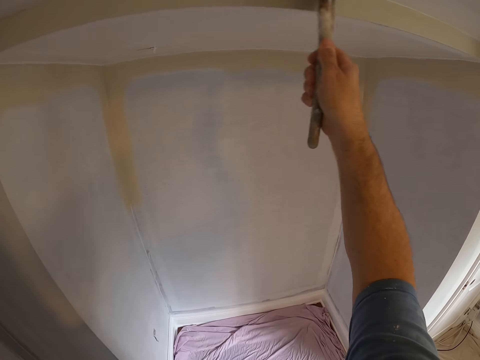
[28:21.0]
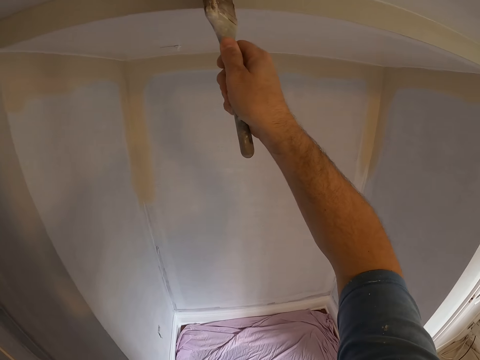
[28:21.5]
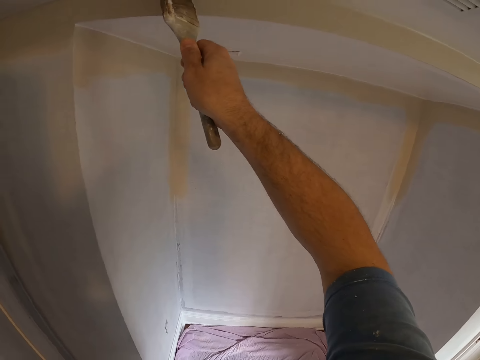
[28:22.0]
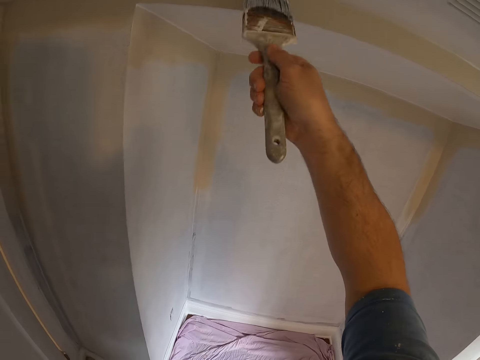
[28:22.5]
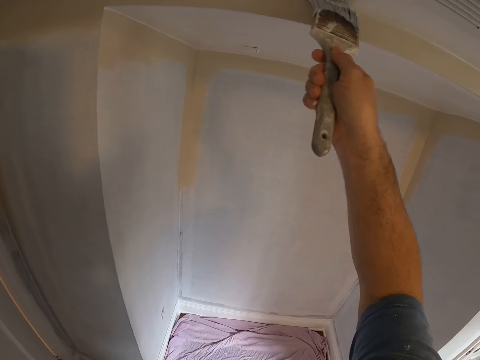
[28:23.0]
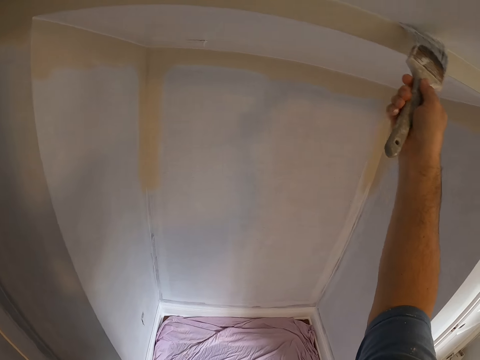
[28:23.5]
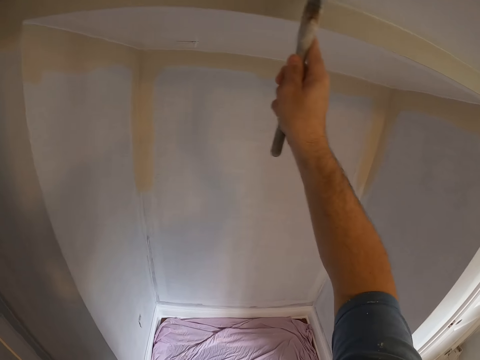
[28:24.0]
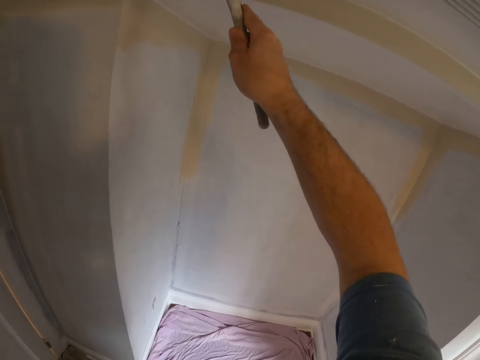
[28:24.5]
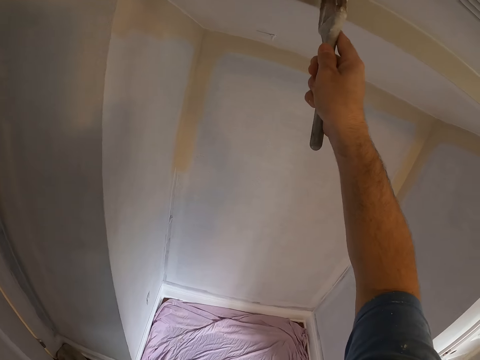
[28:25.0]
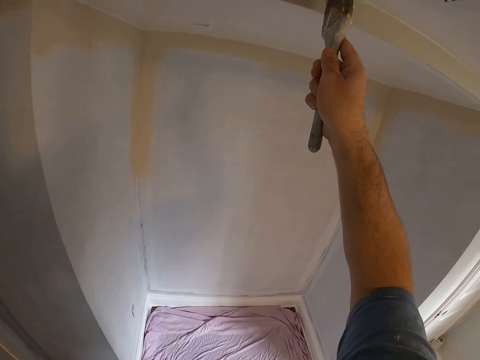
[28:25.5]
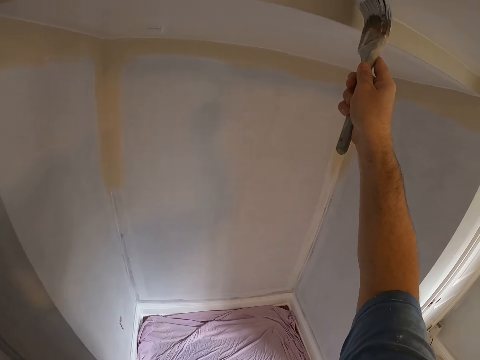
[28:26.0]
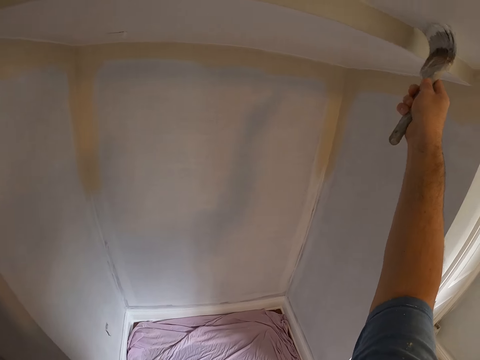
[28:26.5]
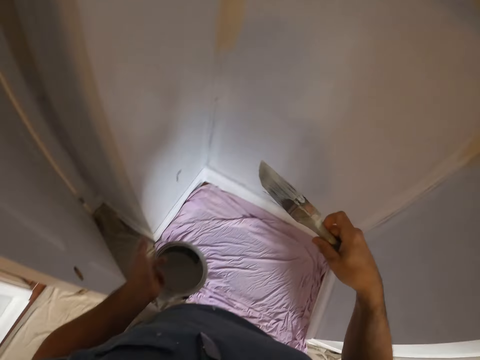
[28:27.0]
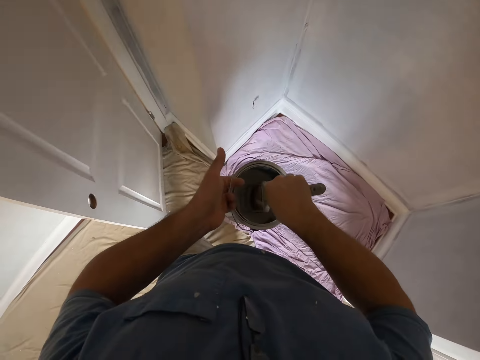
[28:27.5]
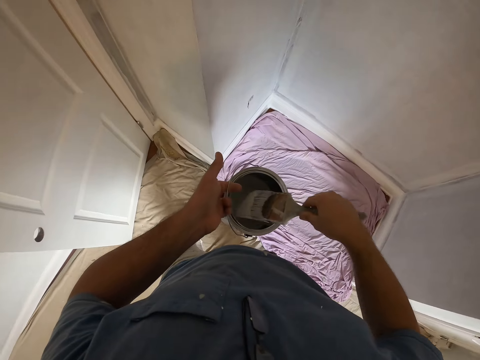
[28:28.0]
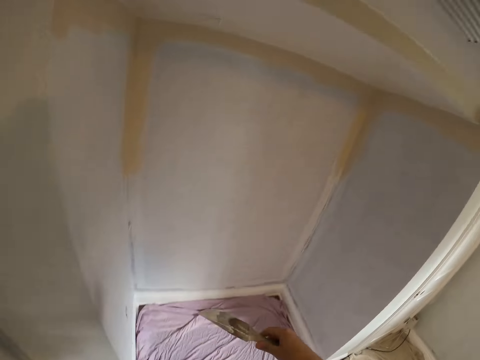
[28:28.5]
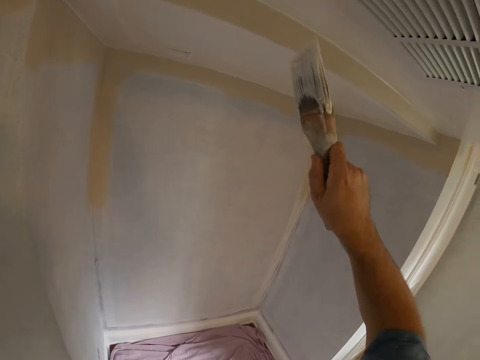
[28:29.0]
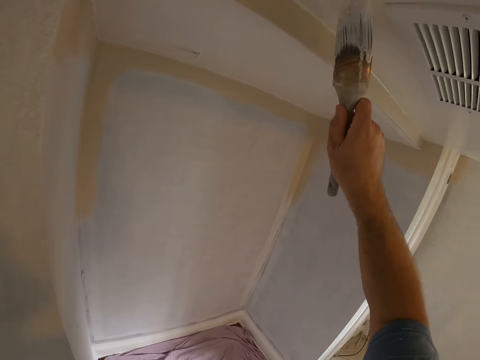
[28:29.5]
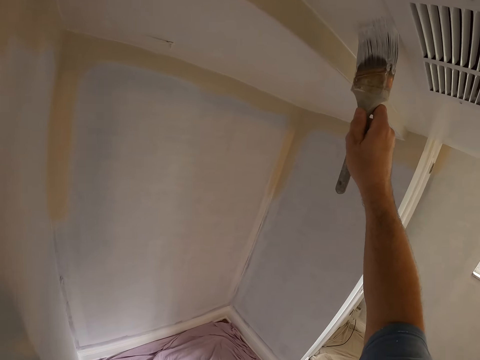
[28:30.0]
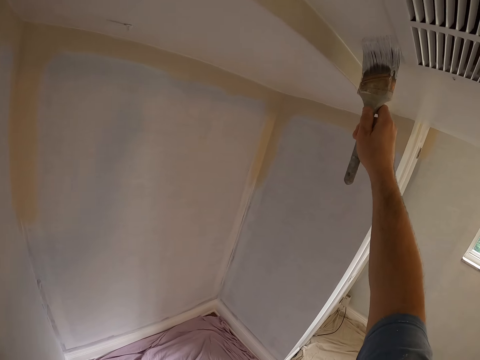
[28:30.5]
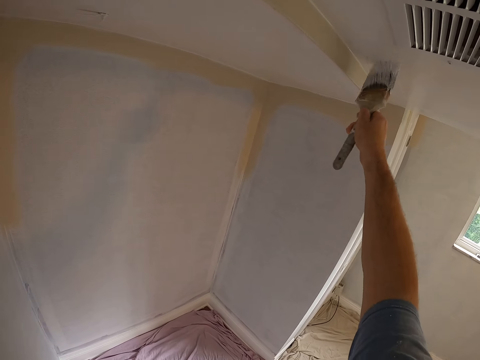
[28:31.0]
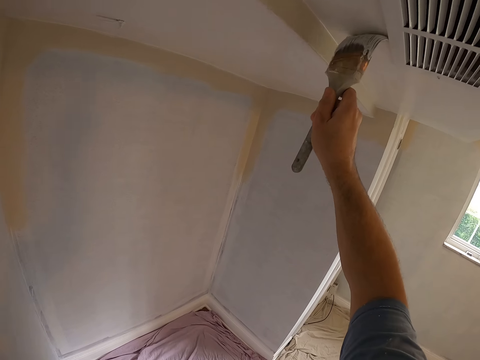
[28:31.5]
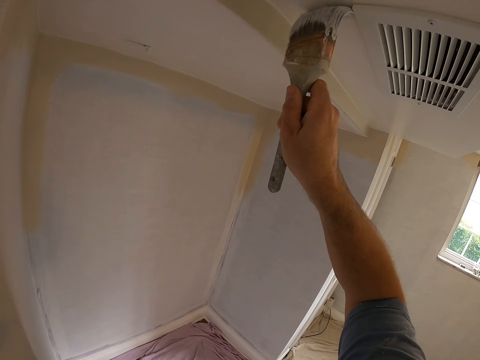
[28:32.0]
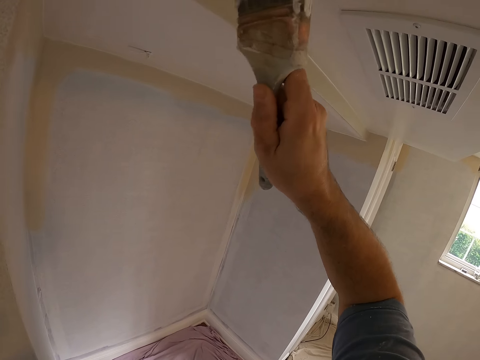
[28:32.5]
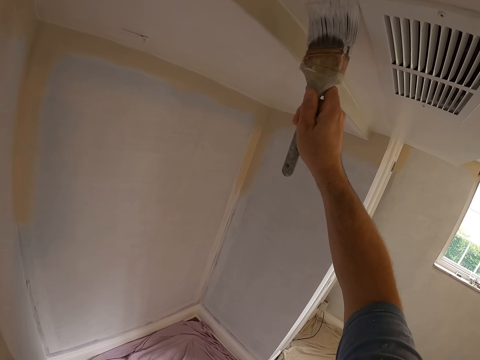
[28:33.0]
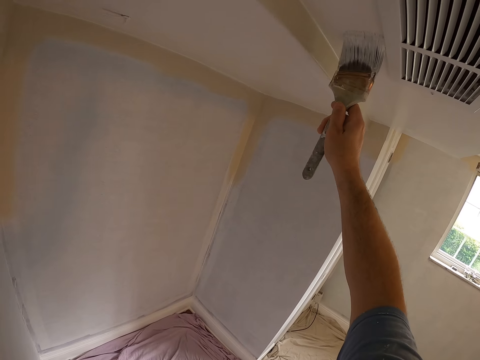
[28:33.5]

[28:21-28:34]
The camera wearer pushes the door with his foot. He dips the paintbrush in the paint can. He paints the ceiling with the paintbrush.

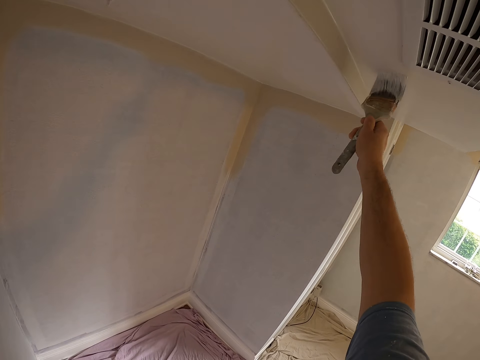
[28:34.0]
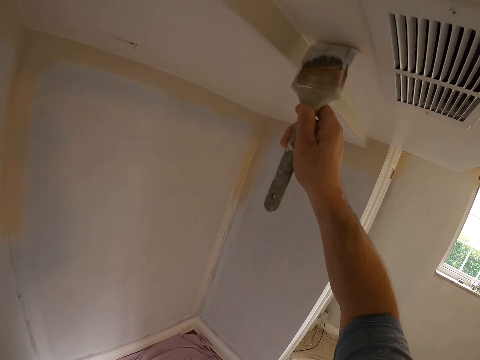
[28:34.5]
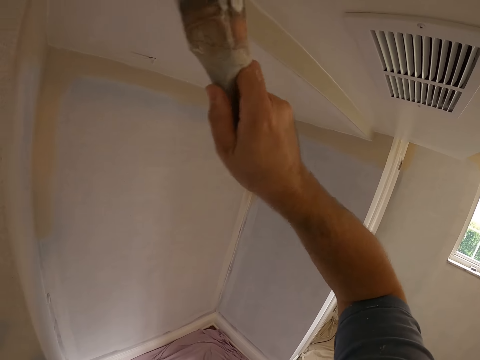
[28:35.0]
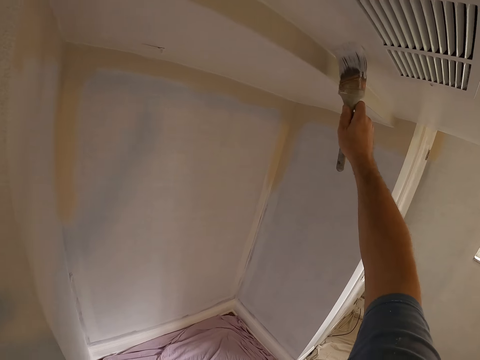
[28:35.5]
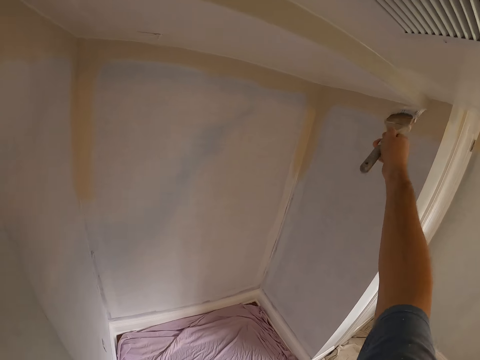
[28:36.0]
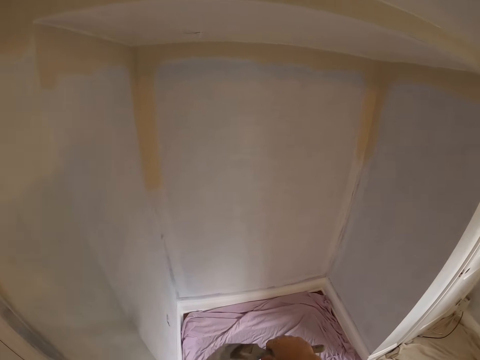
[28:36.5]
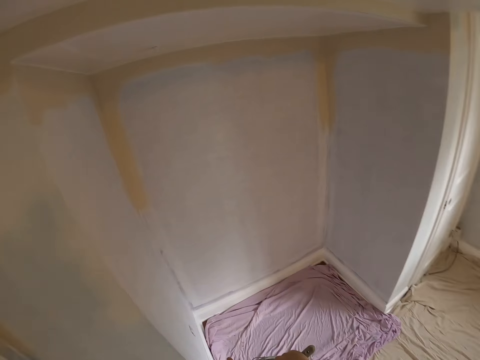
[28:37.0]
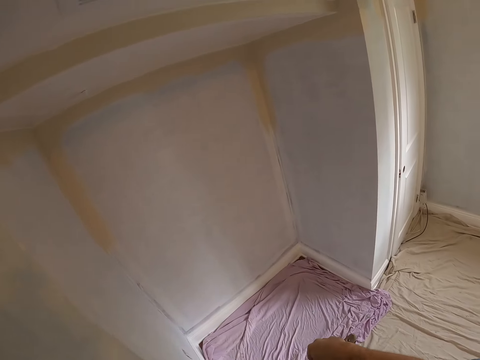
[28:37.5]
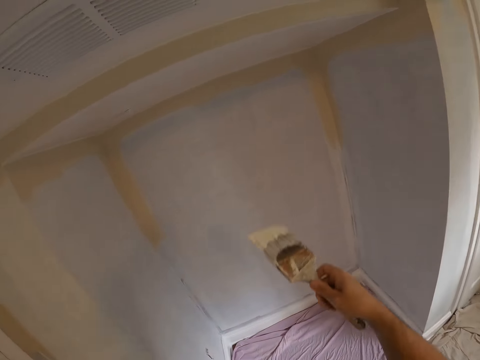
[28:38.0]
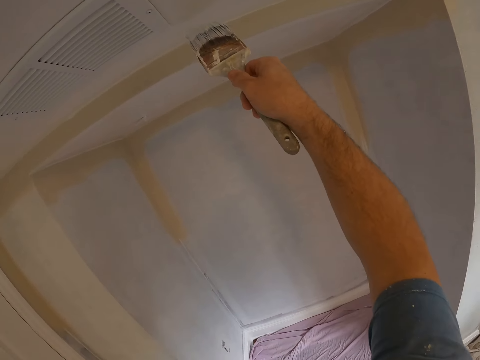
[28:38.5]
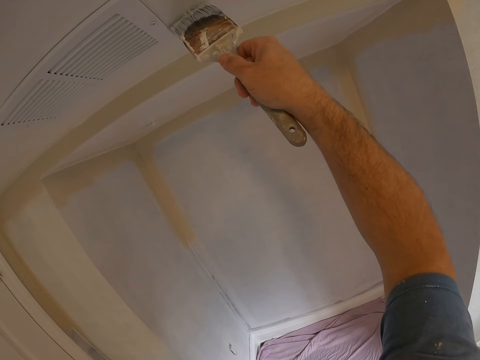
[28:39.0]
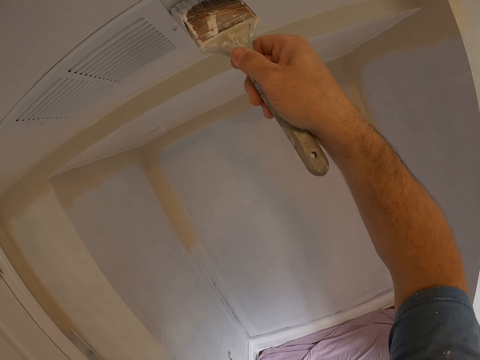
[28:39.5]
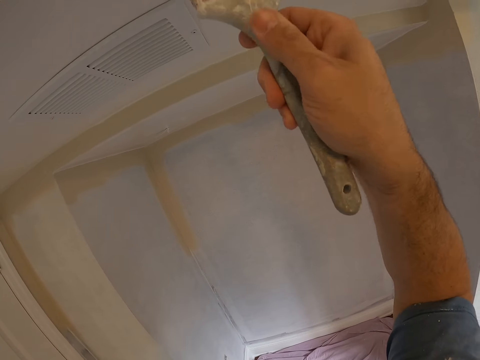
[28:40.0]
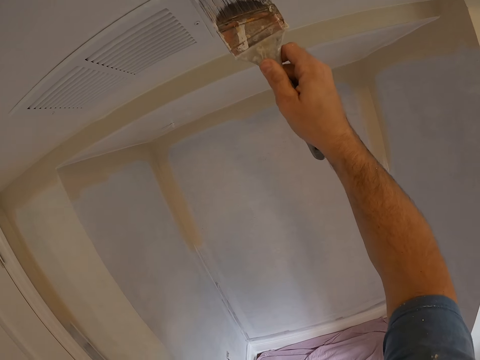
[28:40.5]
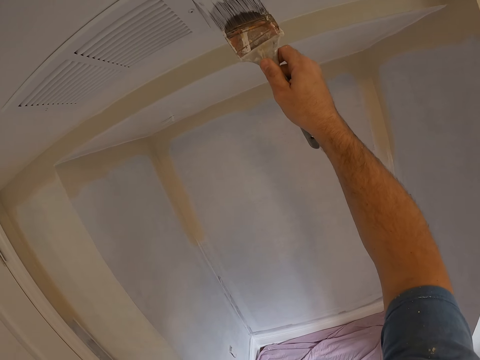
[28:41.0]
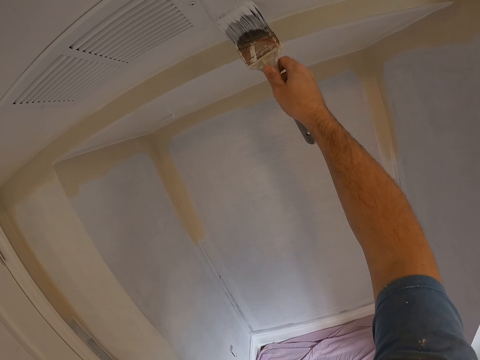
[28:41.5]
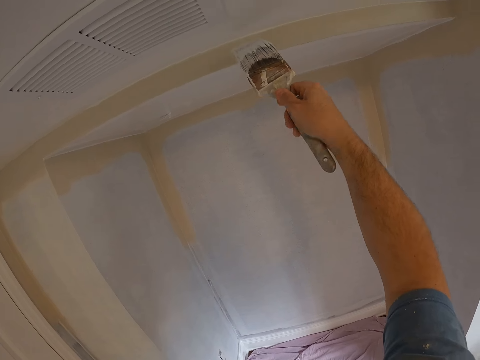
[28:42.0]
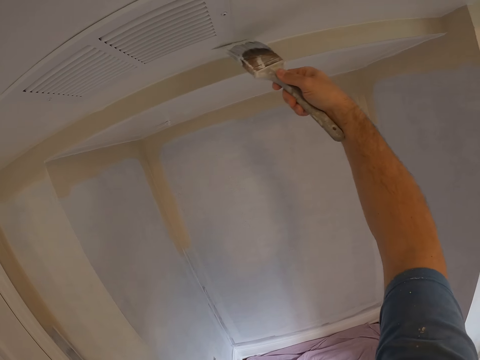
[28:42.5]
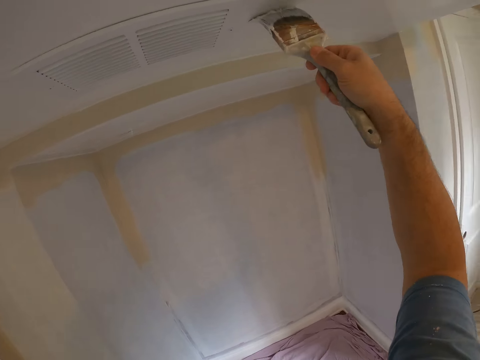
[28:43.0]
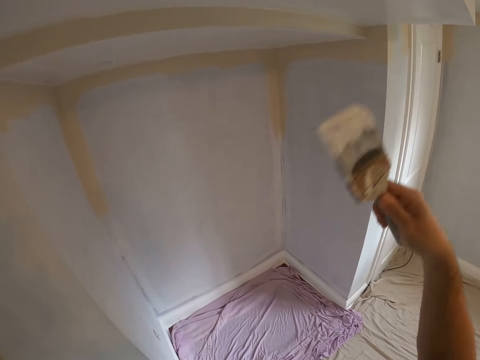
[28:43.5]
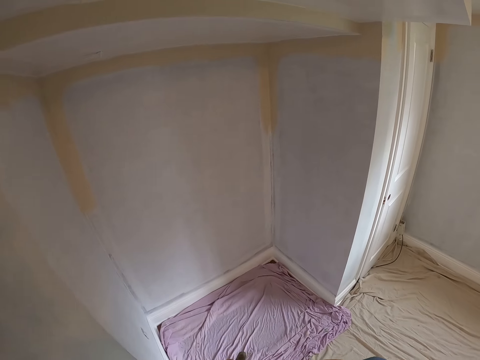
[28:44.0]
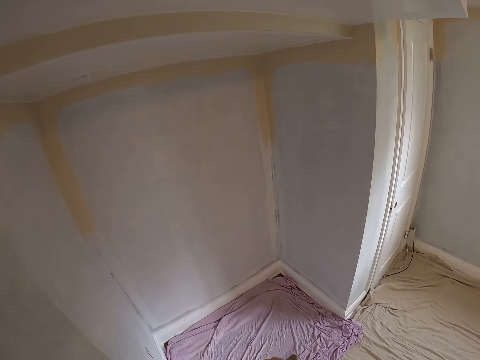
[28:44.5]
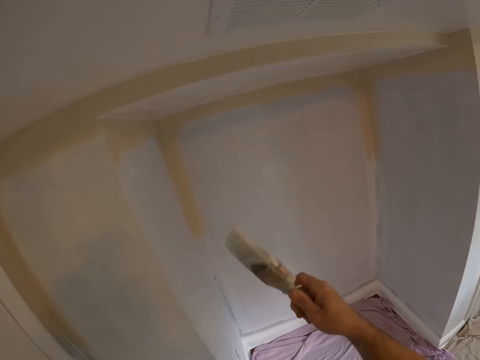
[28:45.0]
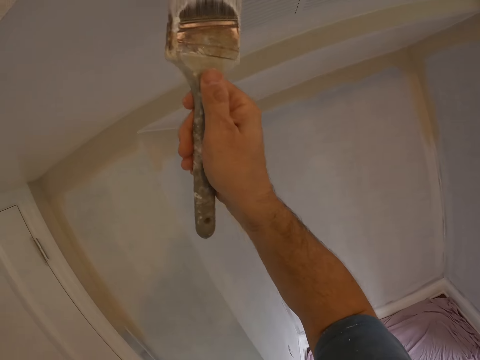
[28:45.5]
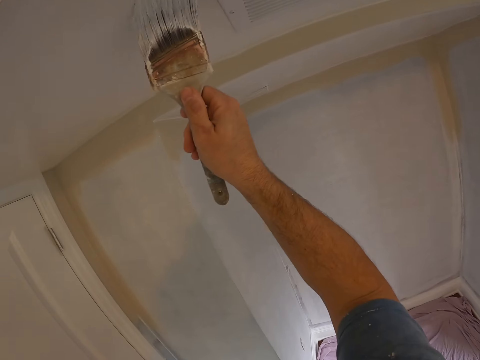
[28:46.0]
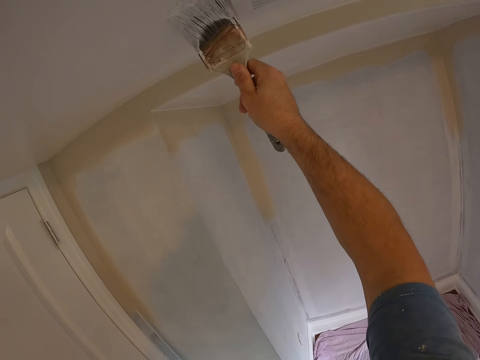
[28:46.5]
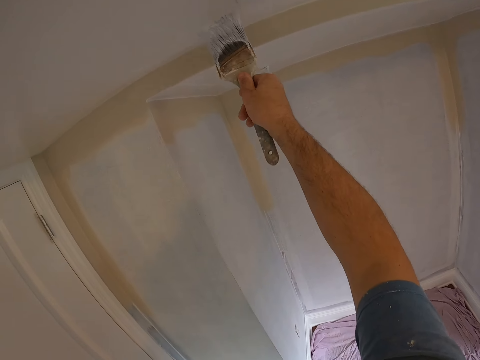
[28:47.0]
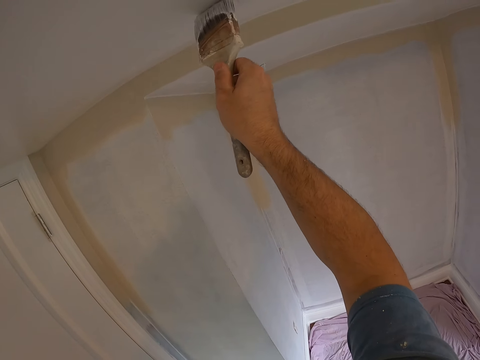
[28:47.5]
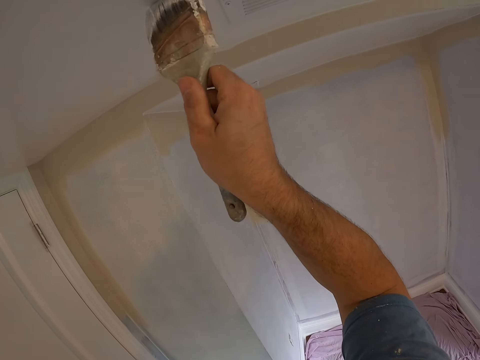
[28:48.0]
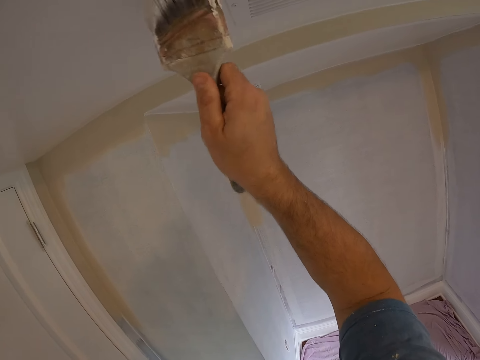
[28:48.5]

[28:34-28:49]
The camera wearer dips the paintbrush in the paint can. They paint the ceiling with the paintbrush. They dip the paintbrush in the paint can. They paint the ceiling with the paintbrush.
